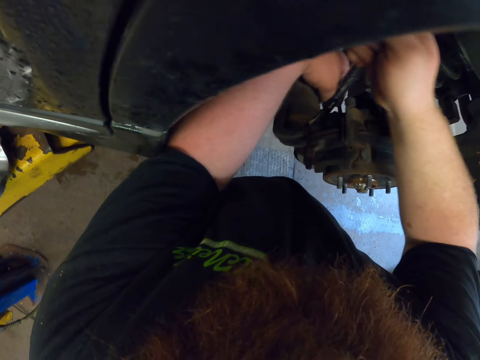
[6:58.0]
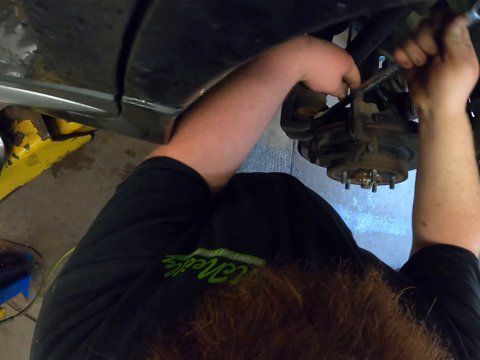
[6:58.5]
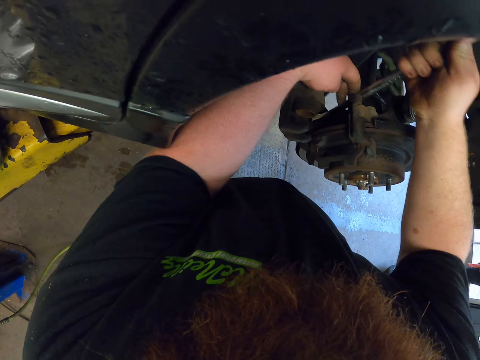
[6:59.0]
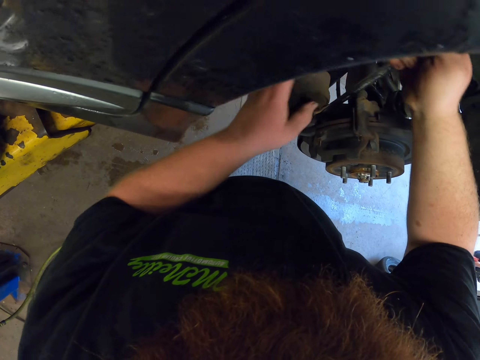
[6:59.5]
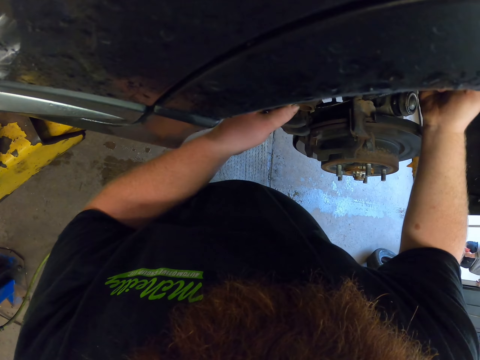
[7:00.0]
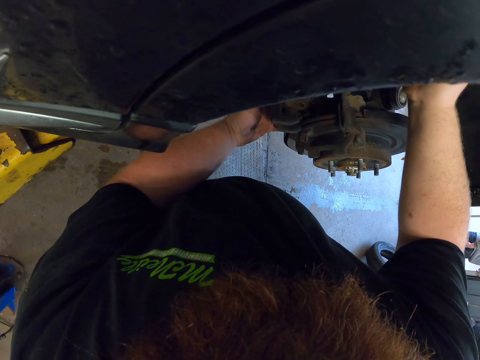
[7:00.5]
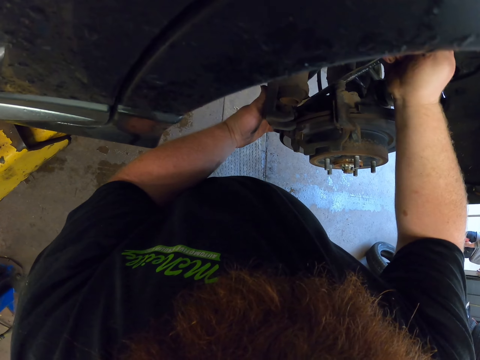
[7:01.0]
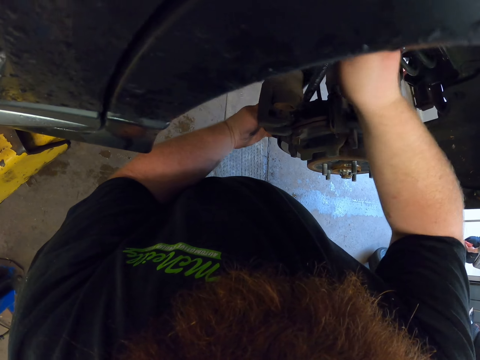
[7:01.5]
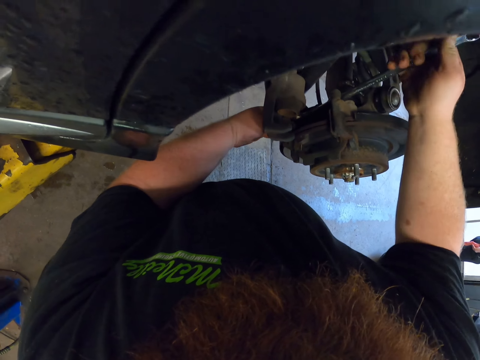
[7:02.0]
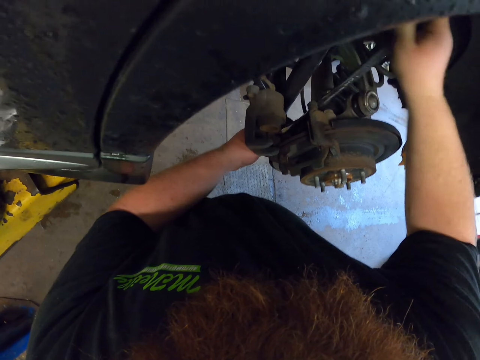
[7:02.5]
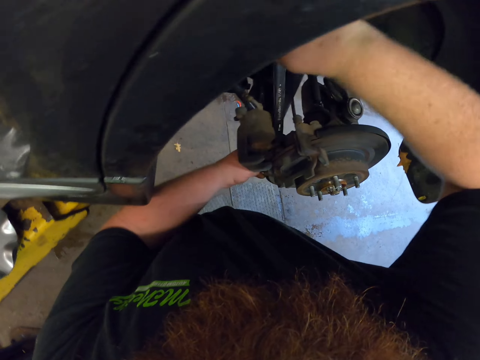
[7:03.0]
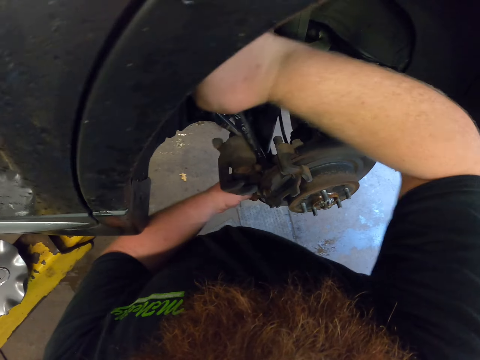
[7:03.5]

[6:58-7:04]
The camera wearer loosens the screw with the spanner.

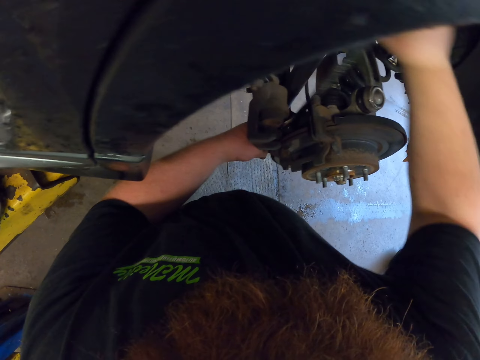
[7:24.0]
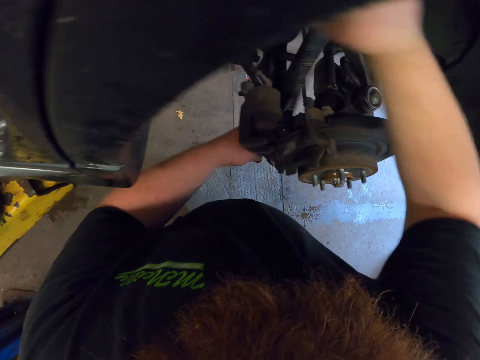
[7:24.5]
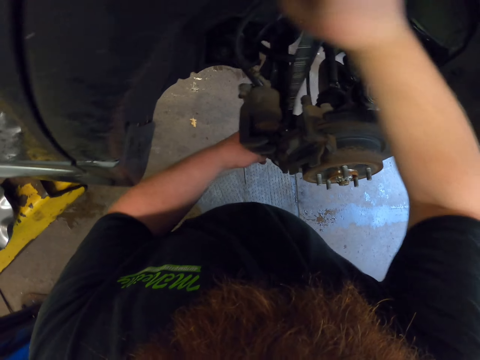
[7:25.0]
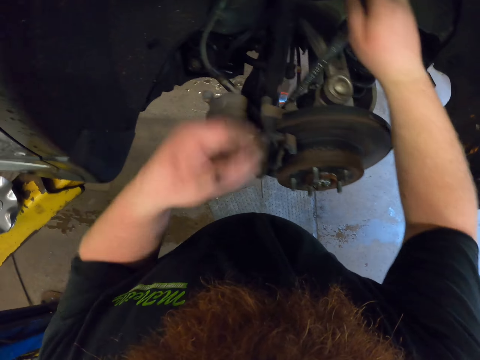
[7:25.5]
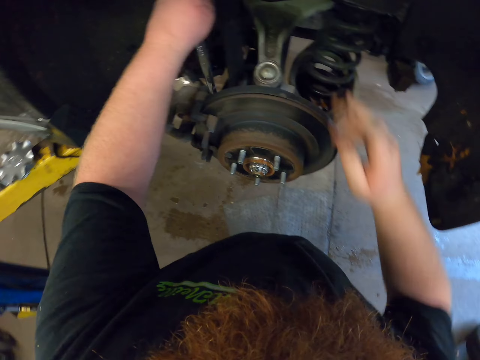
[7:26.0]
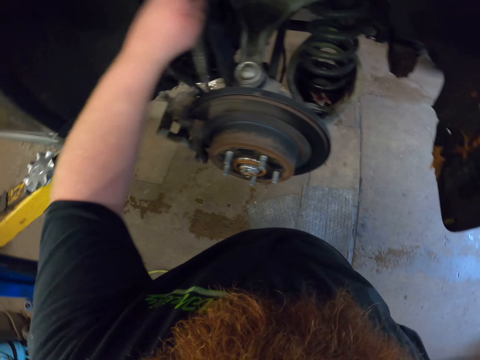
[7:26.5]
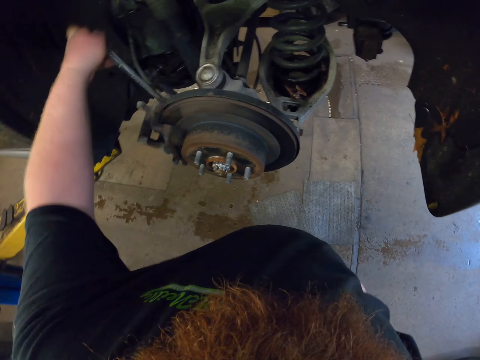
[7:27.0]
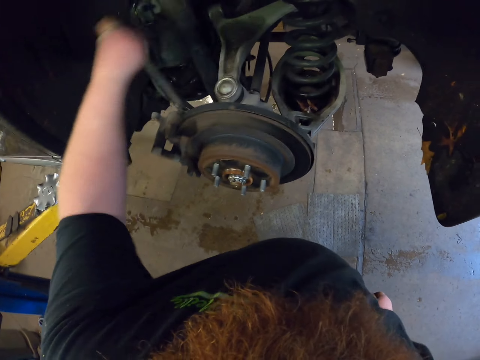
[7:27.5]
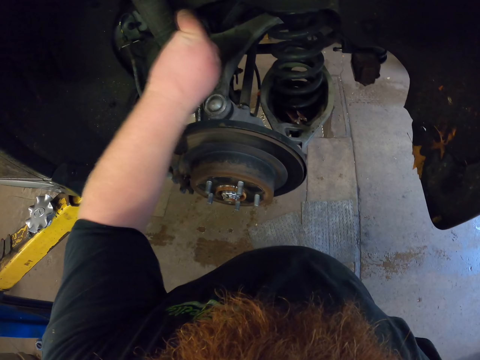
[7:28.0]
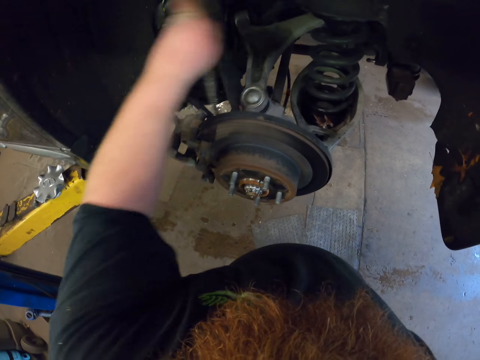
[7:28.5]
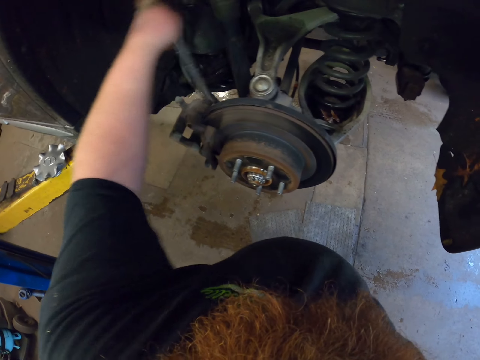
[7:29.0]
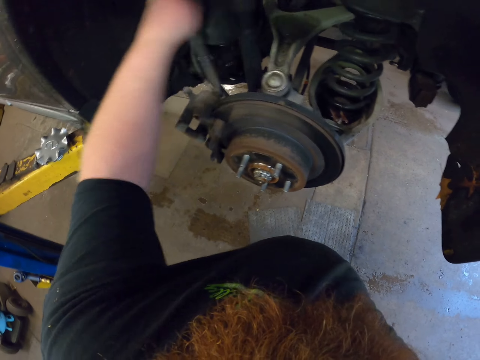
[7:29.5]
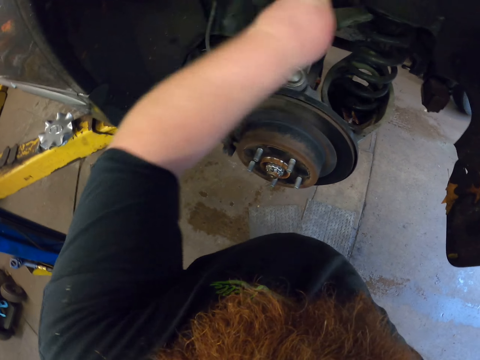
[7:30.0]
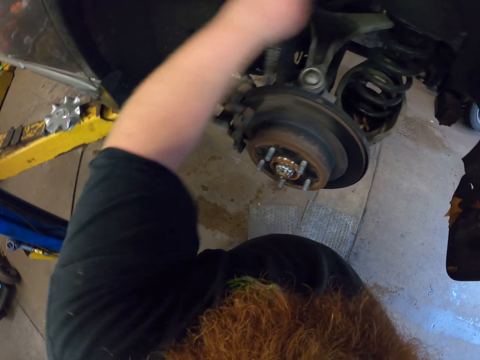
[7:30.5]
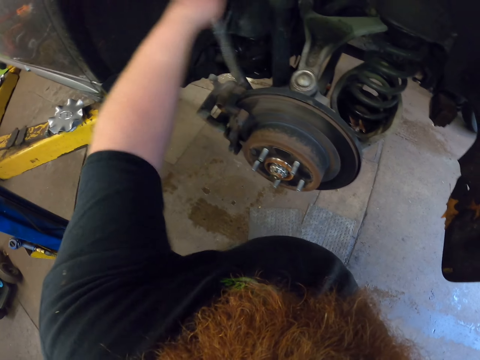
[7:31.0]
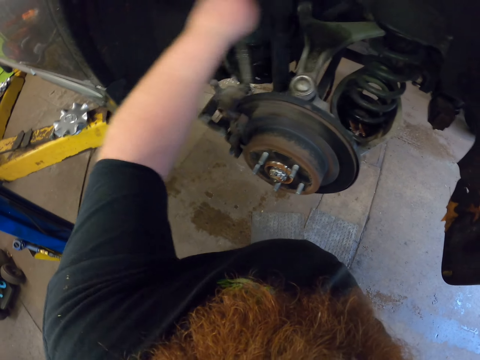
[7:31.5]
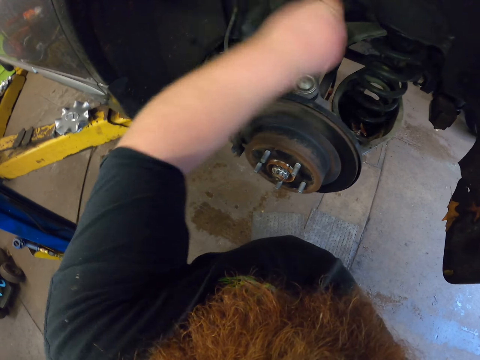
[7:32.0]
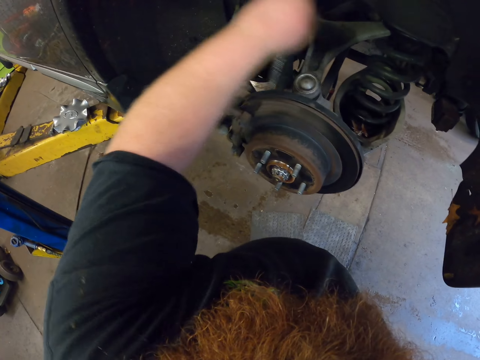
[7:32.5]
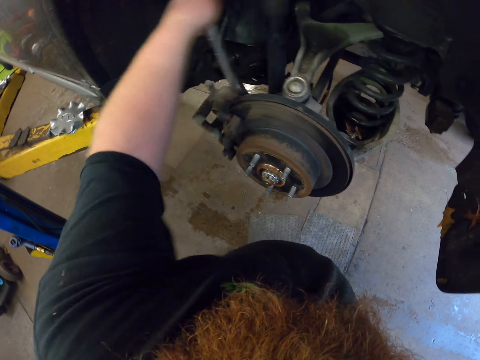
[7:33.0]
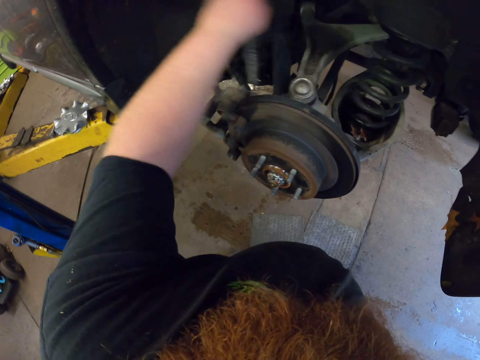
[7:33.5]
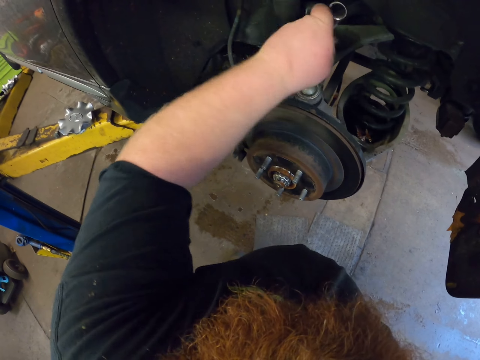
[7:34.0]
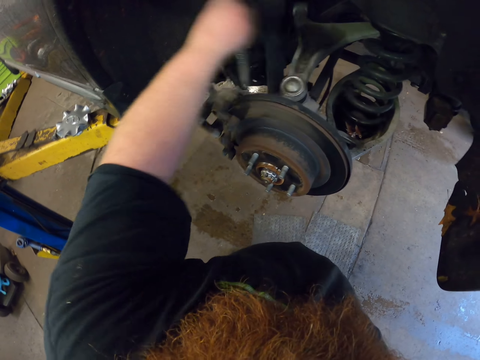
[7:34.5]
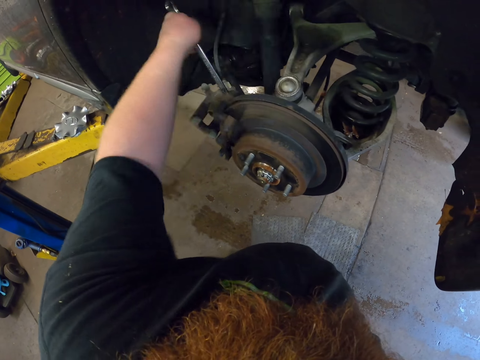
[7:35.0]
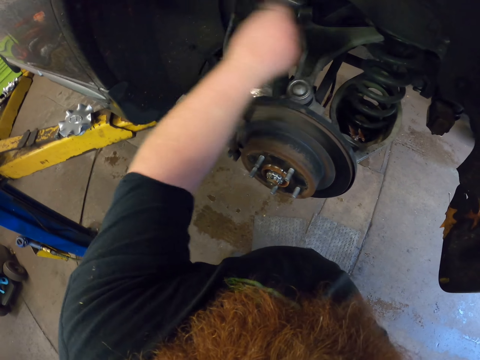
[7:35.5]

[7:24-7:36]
The camera wearer transfers the spanner to his left hand. He loosens the screw with the spanner.

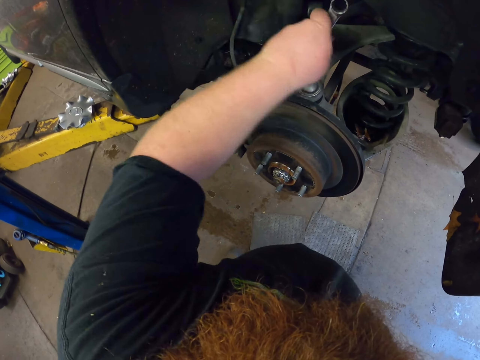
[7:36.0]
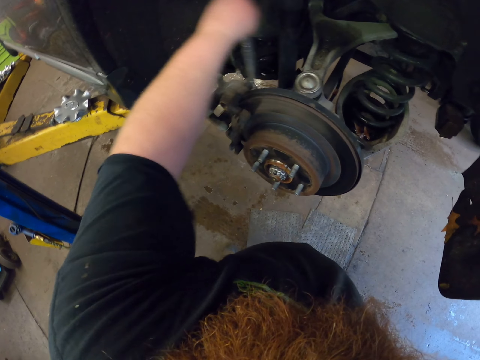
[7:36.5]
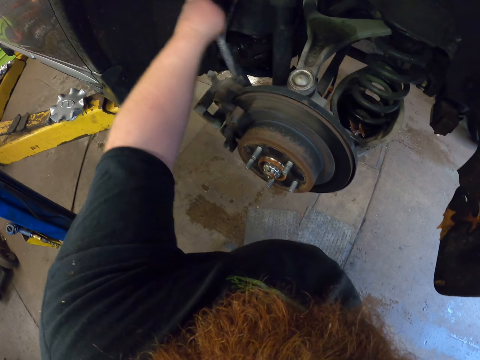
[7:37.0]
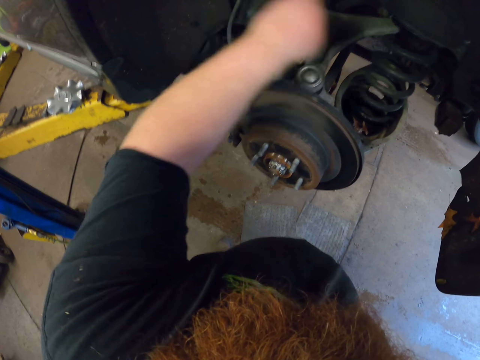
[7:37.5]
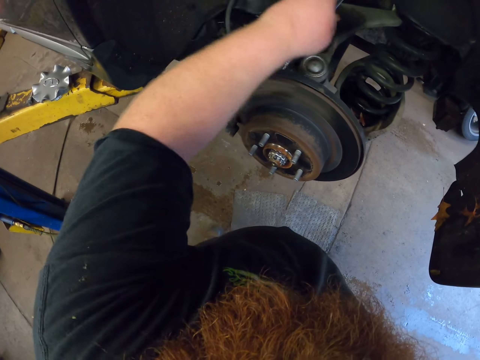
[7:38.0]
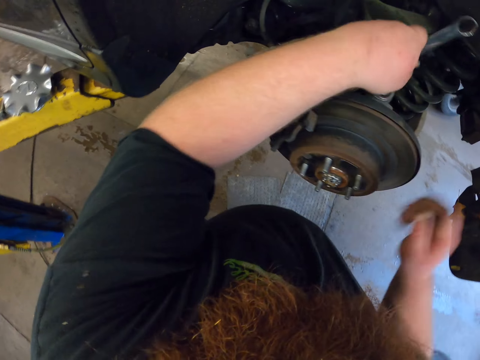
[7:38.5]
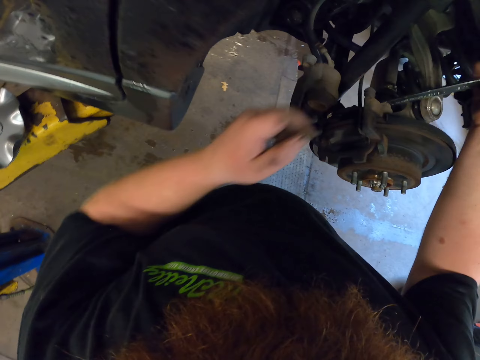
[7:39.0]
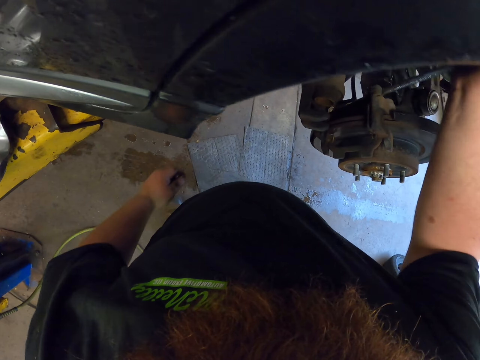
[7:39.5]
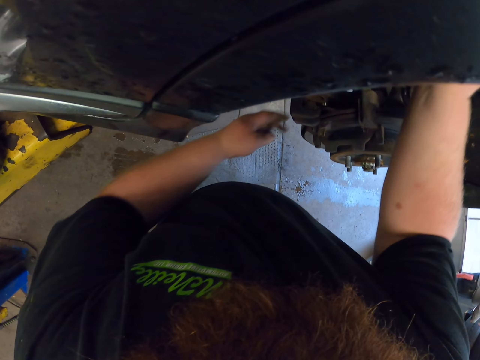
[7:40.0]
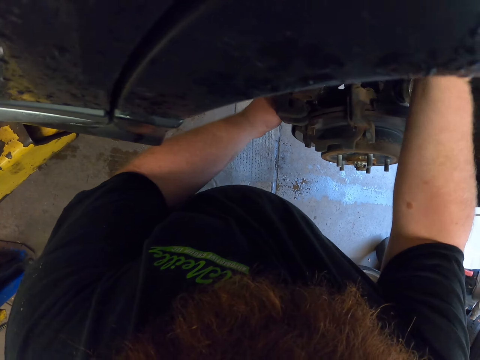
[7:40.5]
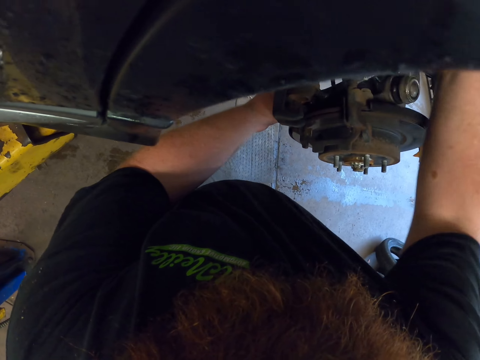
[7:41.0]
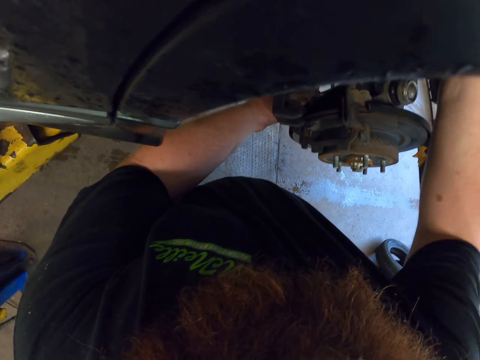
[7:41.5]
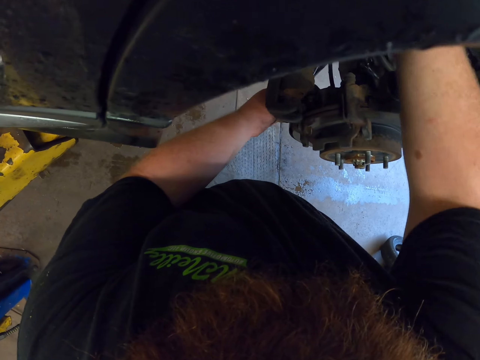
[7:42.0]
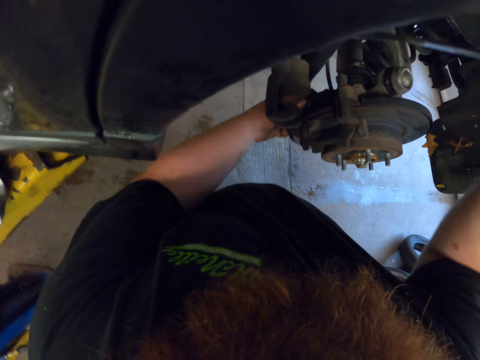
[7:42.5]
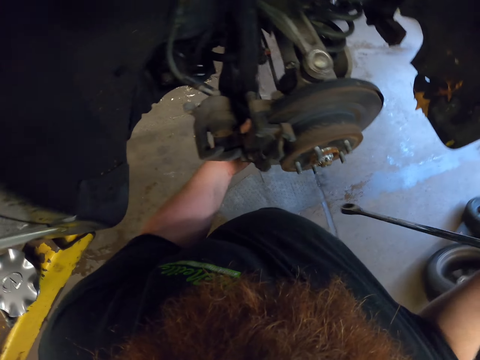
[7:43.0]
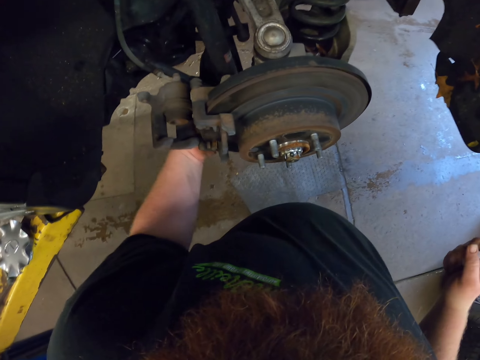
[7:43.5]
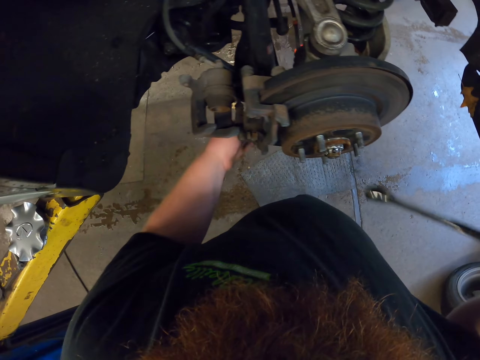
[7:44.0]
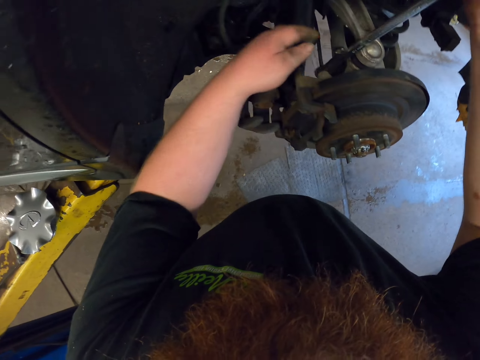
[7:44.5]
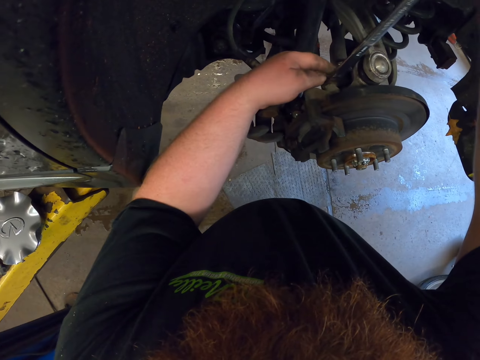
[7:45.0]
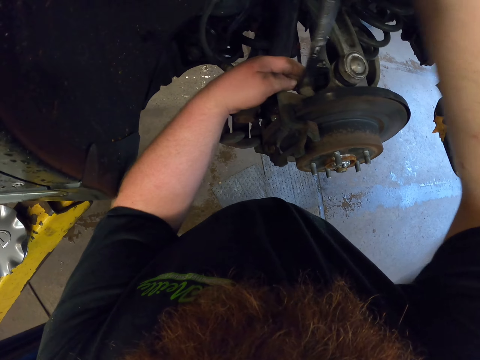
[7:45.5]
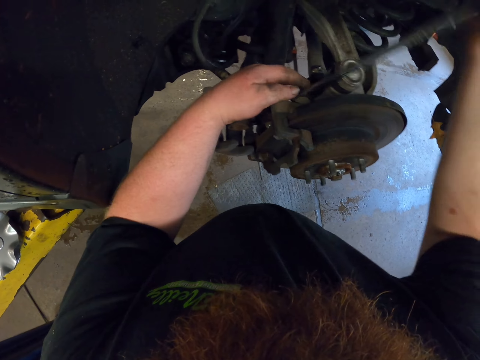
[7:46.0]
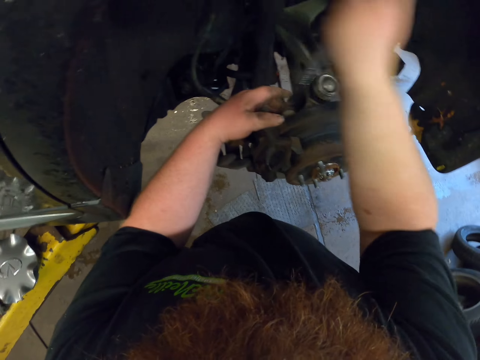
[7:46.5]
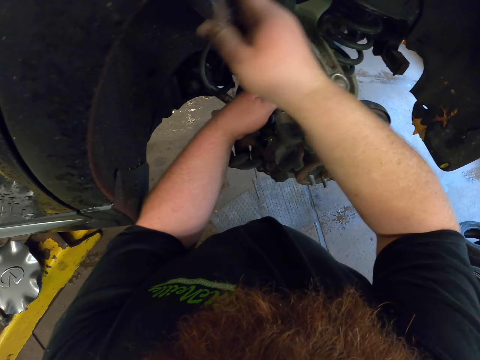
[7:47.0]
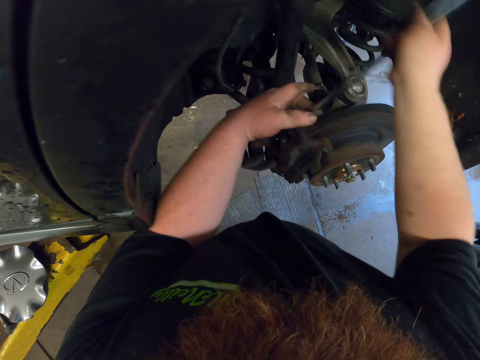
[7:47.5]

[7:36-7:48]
The camera wearer transfers the spanner to his right hand. He loosens the screw with the spanner. He loosens the screw with his hand. He loosens the screw with the spanner.
